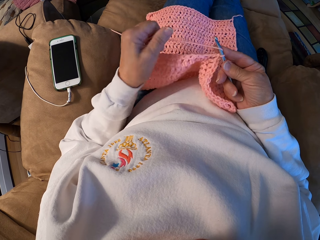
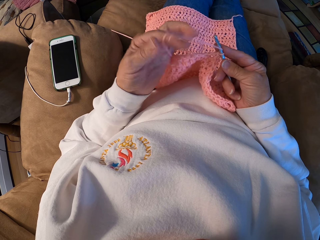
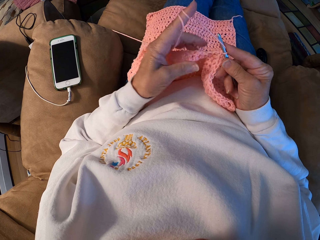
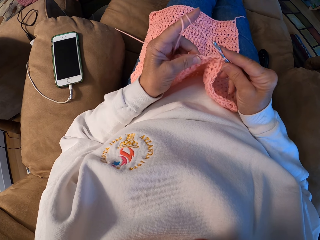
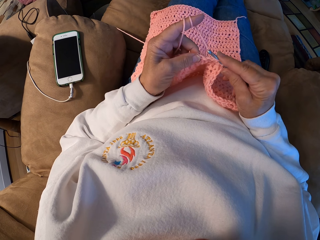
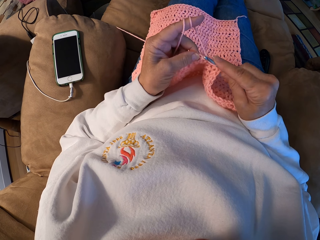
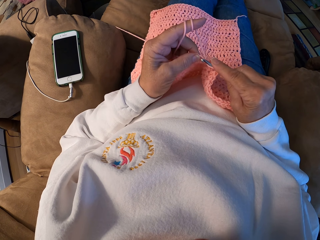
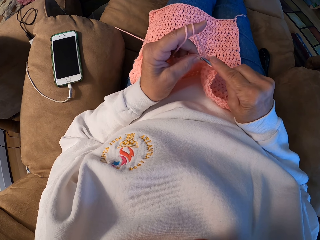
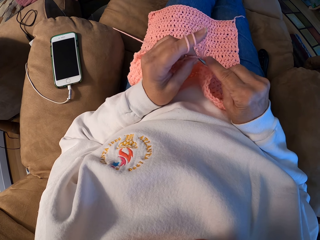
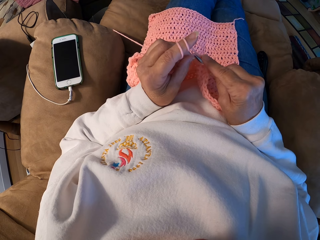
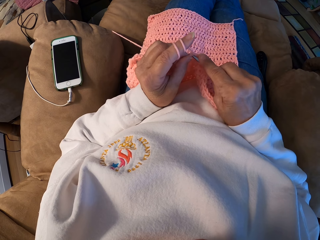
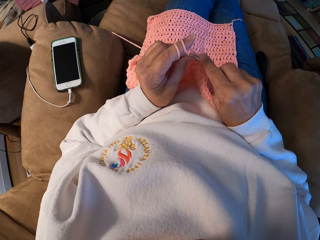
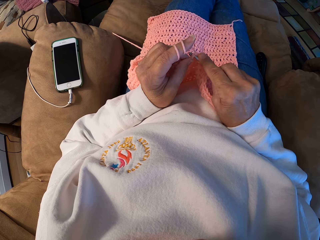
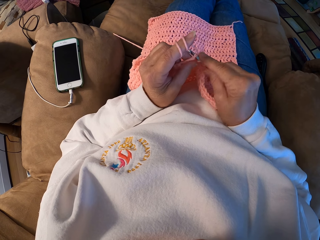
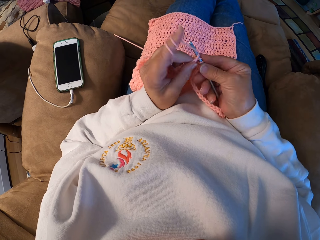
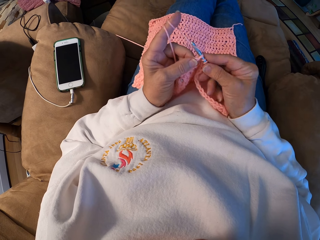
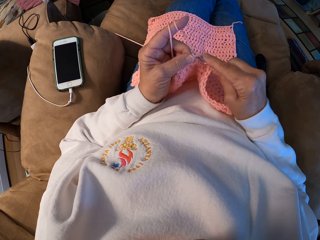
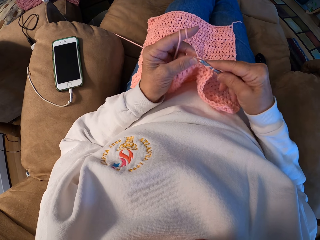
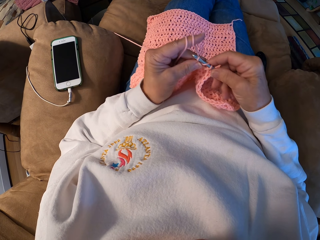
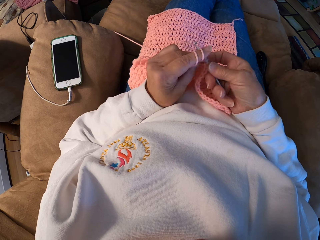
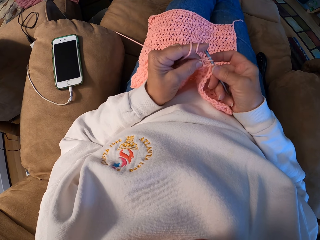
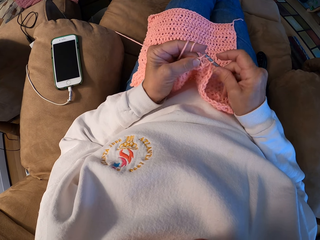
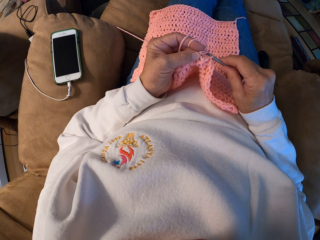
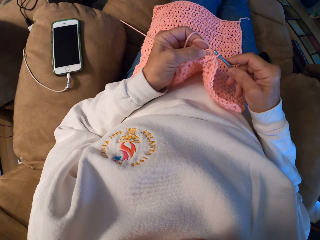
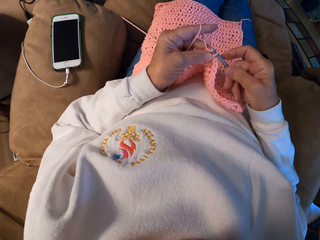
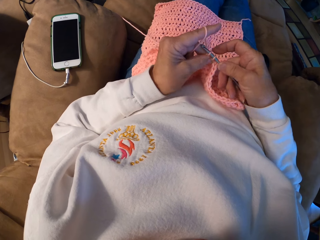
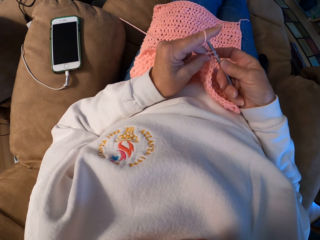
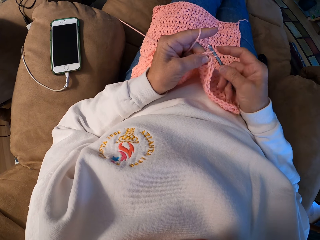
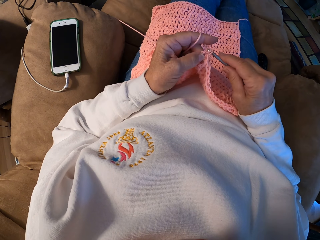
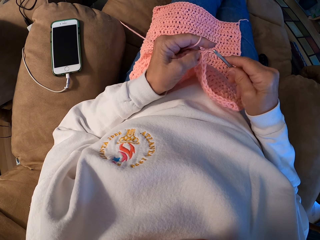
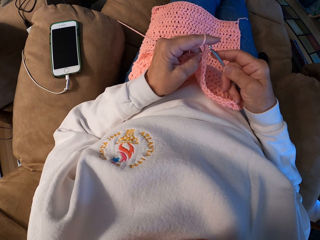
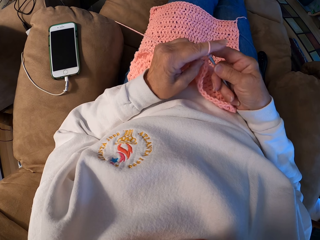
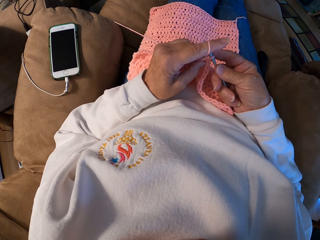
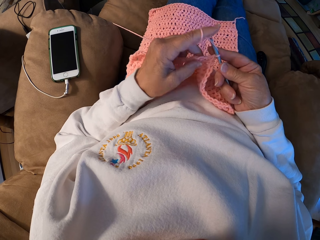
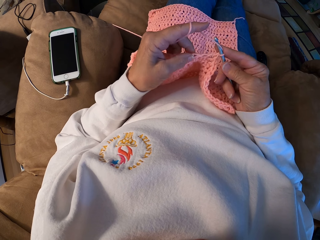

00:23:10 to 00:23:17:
The camera wearer rolls the yarn with her left index finger. She crochets the yarn with the crochet hook.

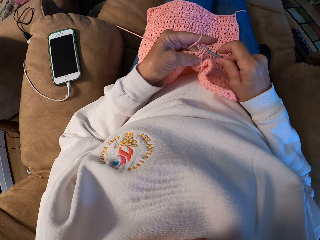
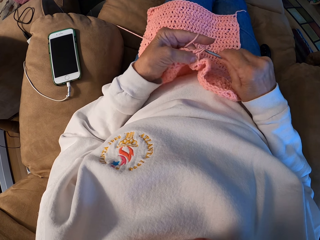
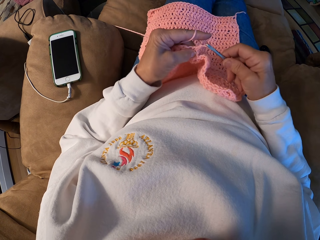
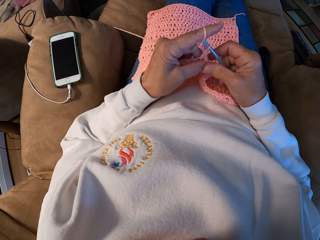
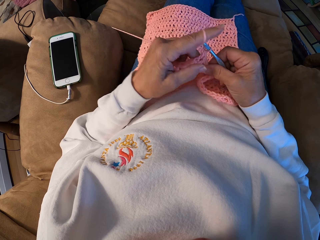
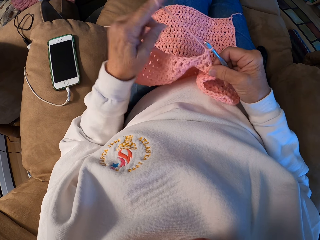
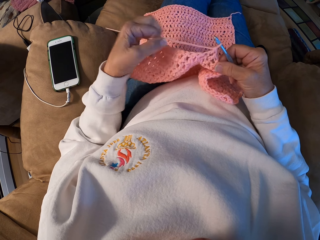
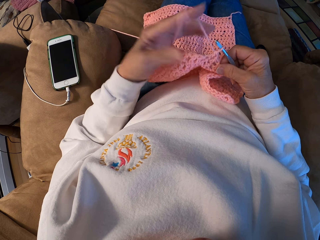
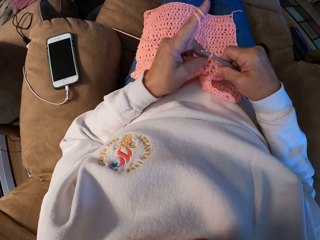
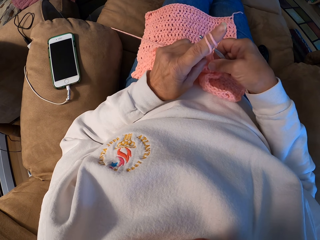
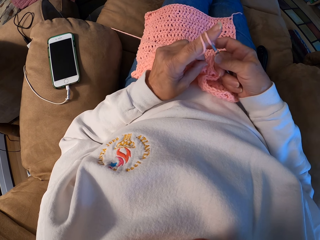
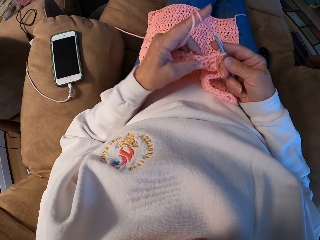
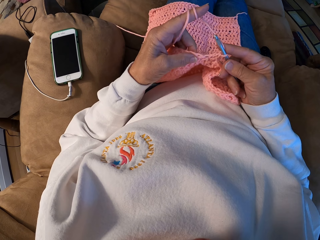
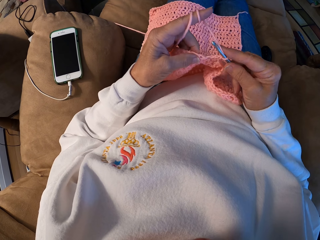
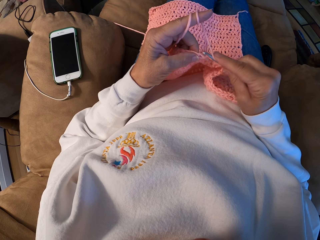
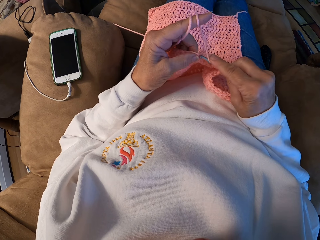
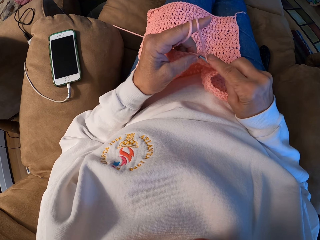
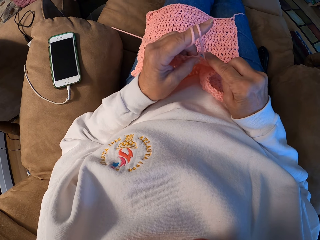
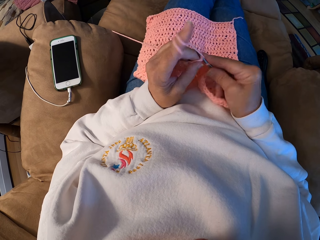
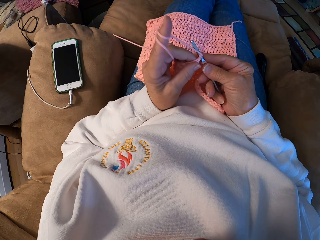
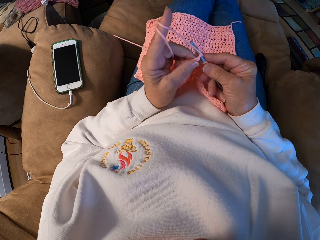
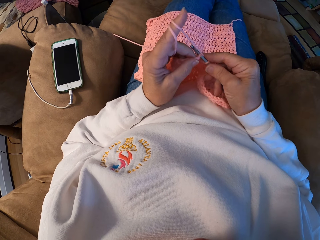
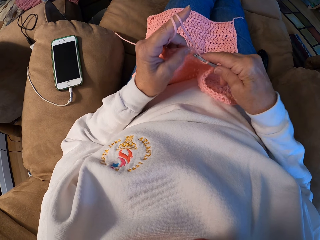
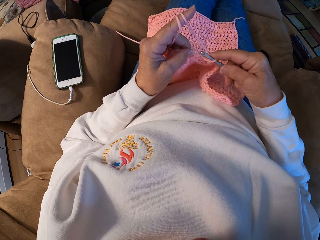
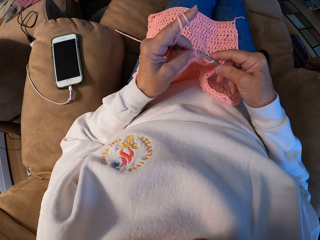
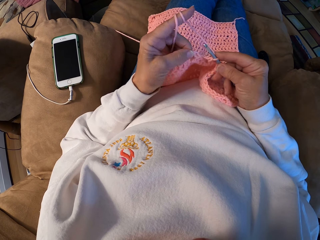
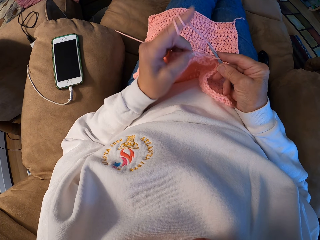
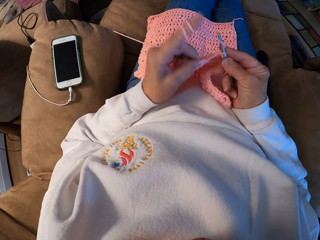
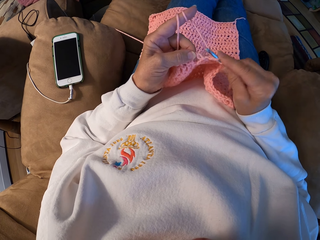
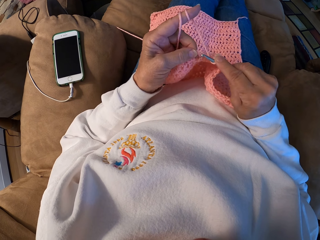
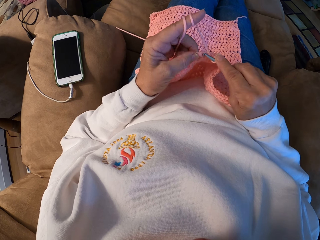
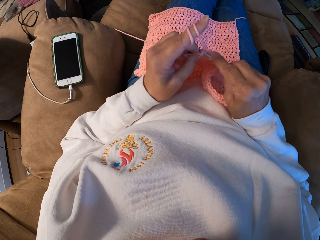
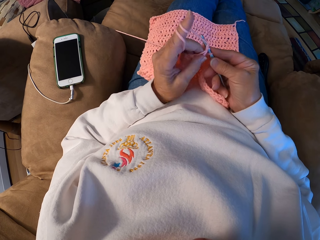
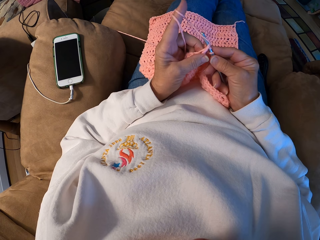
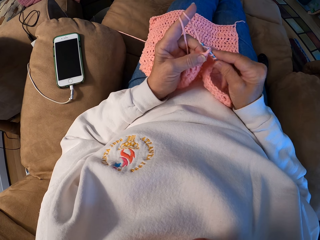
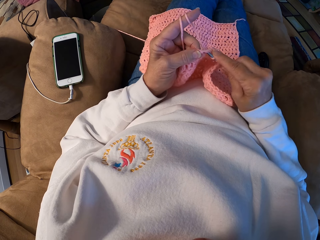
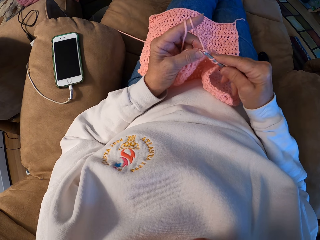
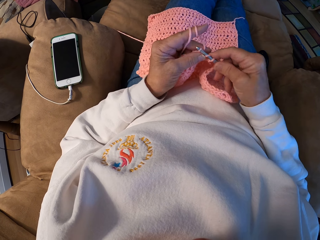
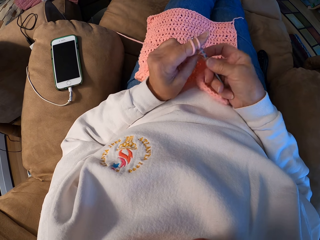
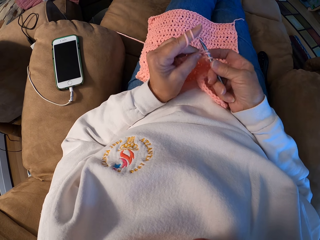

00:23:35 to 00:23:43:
The camera wearer rolls the yarn with her left index finger. She crochets the yarn with the crochet hook.

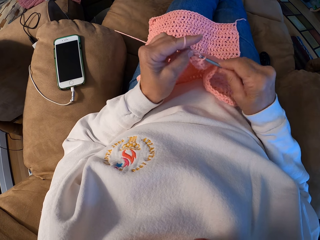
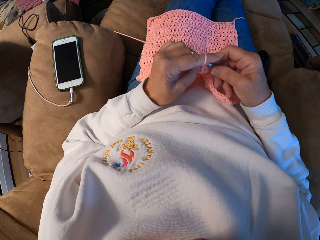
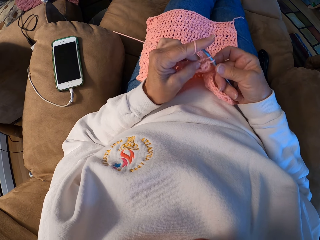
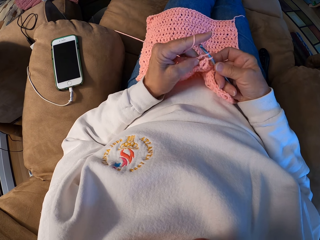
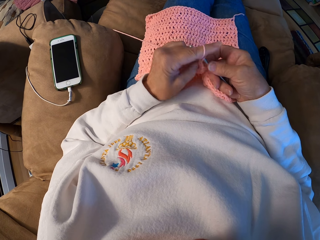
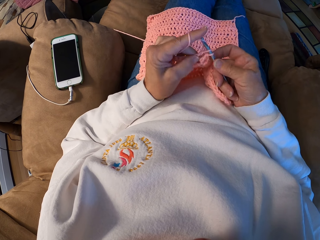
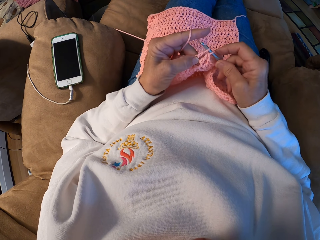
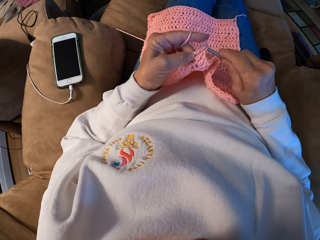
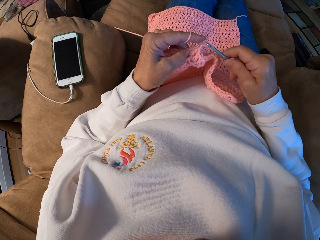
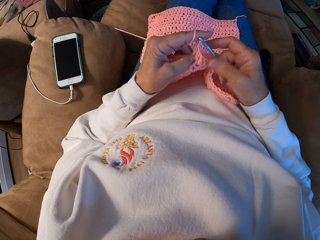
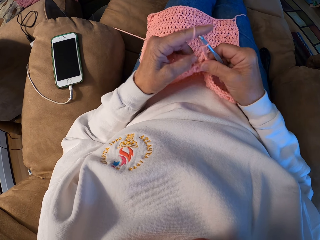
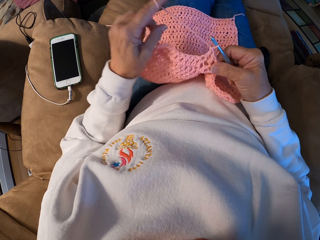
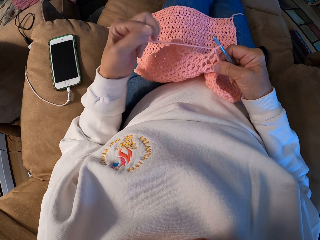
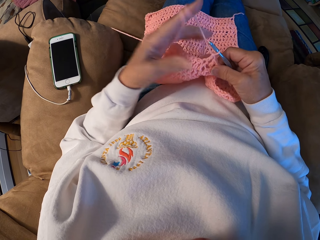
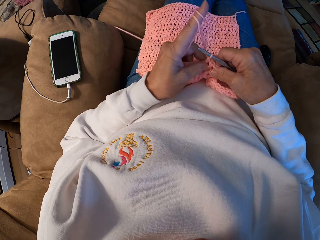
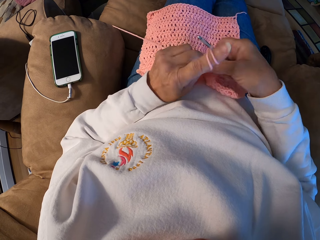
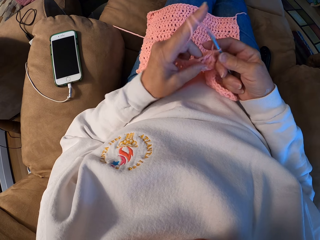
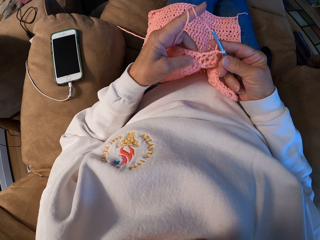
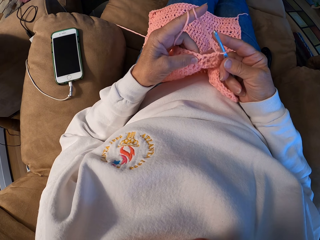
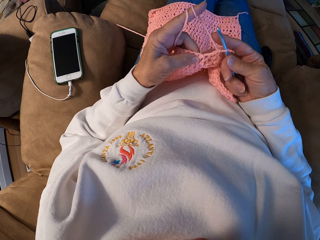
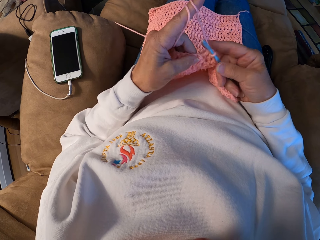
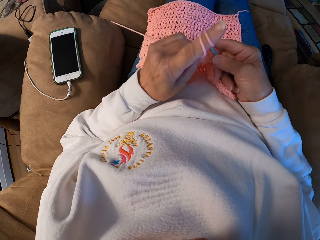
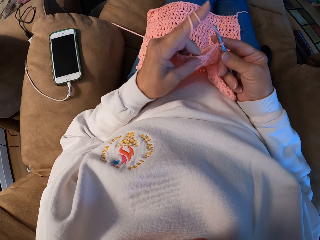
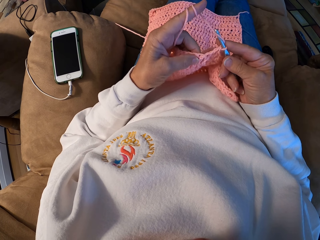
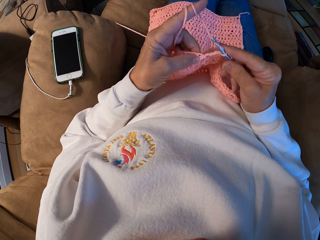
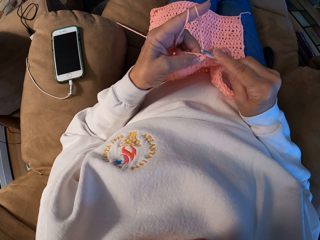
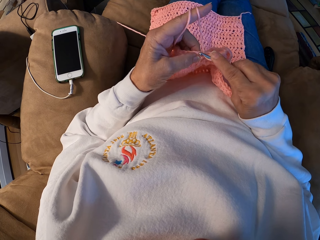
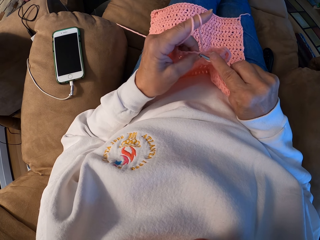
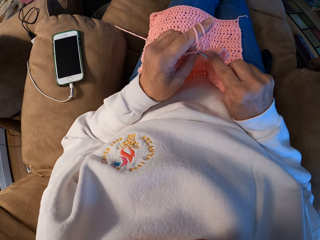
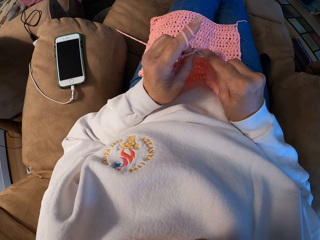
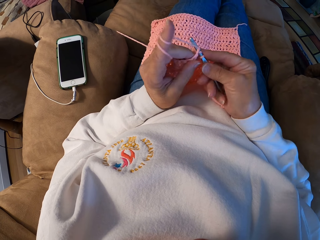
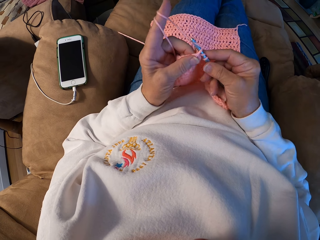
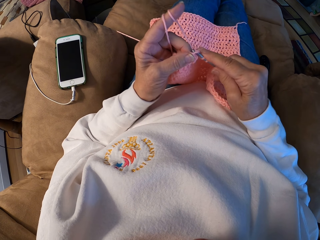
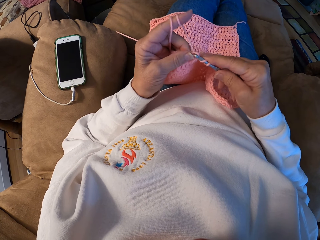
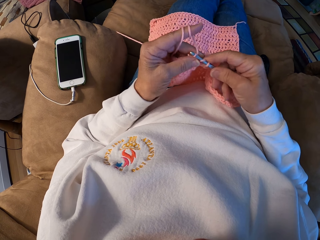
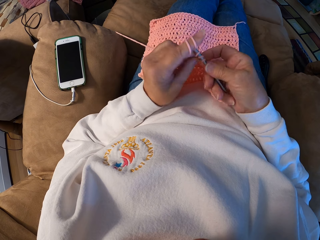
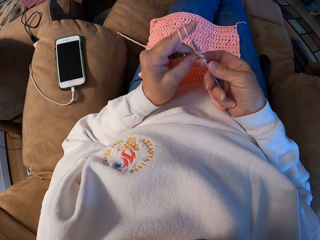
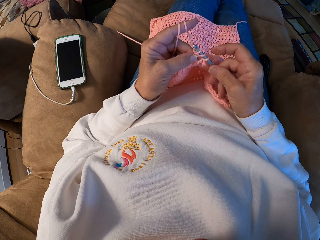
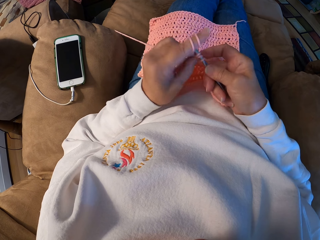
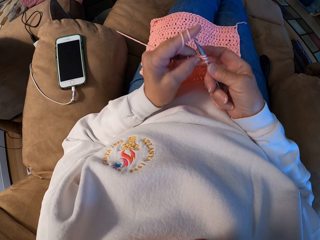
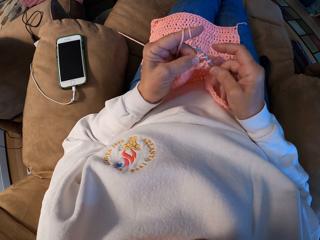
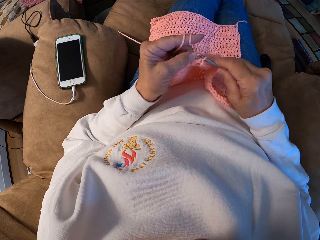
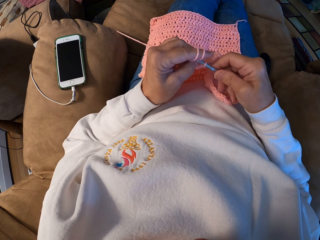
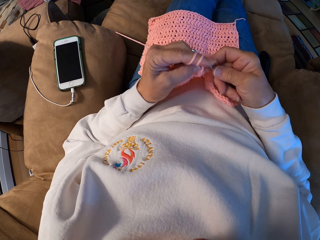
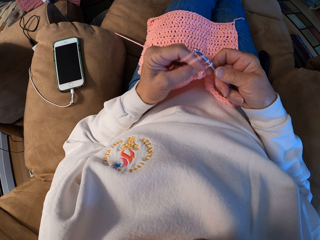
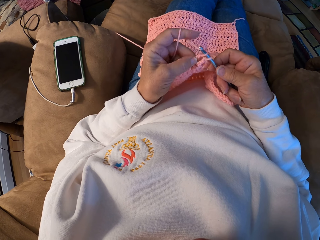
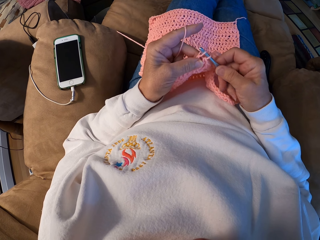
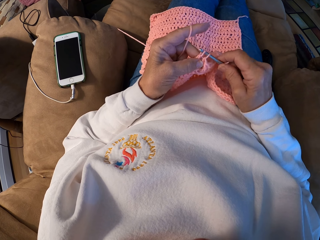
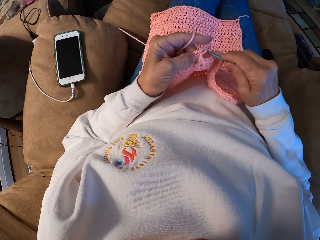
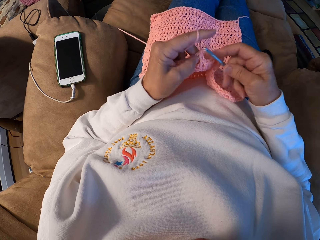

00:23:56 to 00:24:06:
The camera wearer rolls the yarn with her left index finger. She crochets the yarn with the crochet hook.
